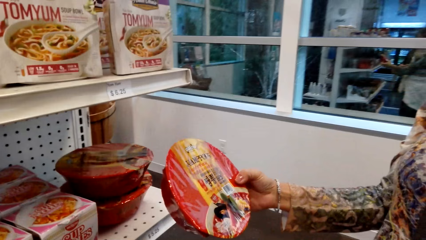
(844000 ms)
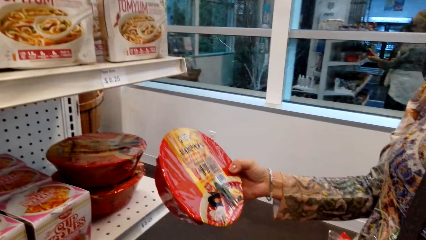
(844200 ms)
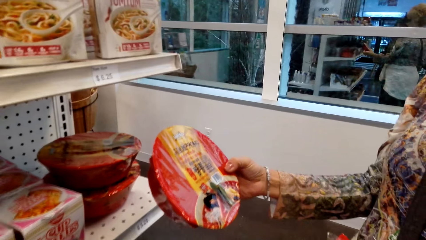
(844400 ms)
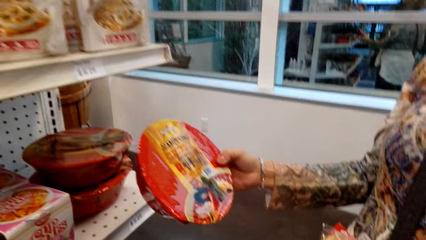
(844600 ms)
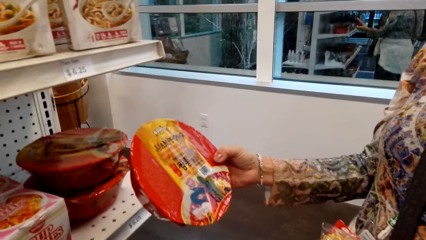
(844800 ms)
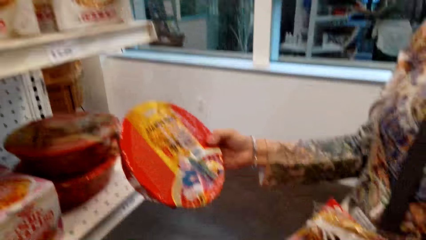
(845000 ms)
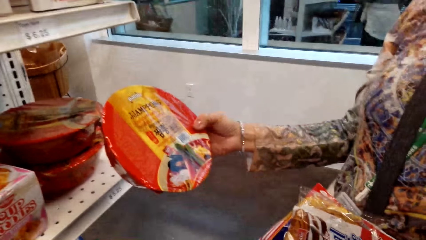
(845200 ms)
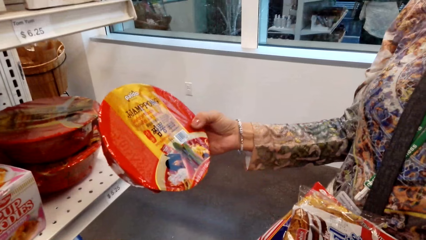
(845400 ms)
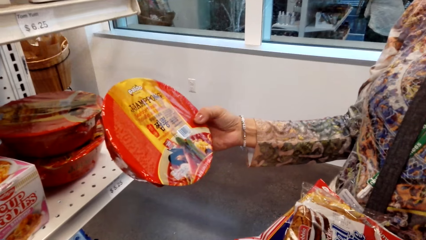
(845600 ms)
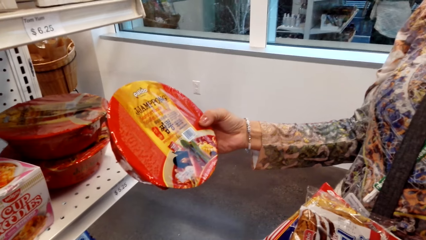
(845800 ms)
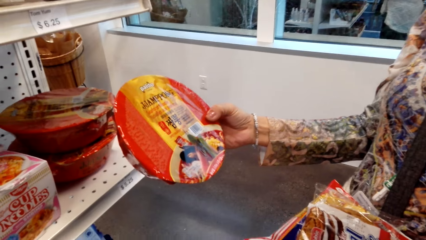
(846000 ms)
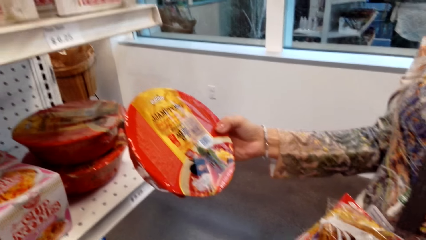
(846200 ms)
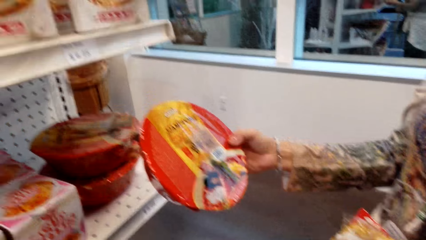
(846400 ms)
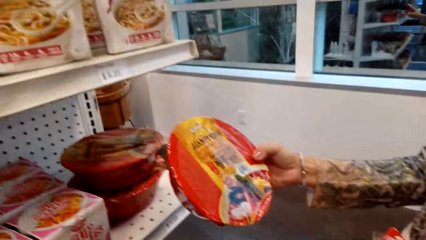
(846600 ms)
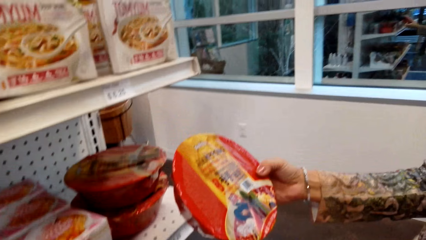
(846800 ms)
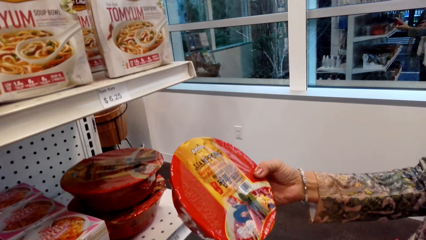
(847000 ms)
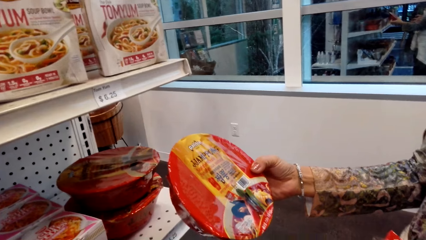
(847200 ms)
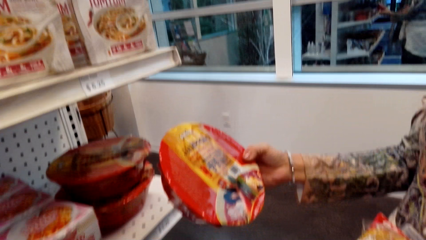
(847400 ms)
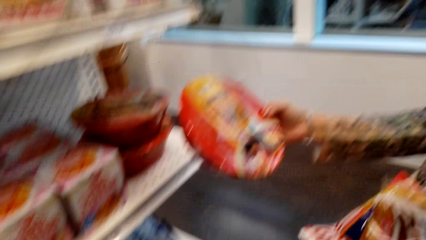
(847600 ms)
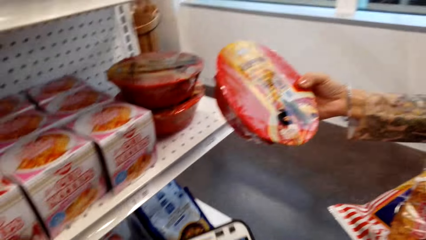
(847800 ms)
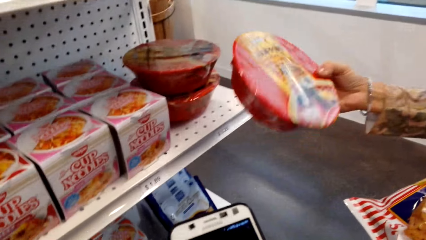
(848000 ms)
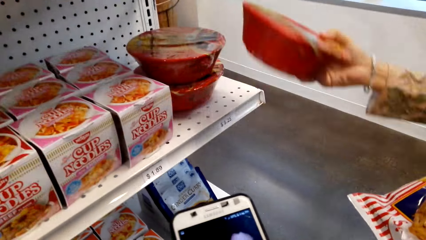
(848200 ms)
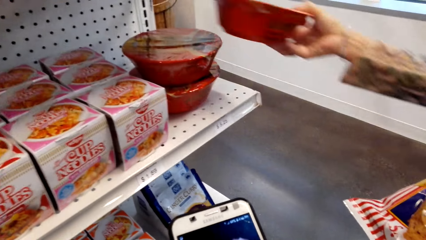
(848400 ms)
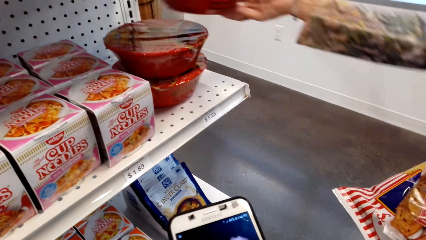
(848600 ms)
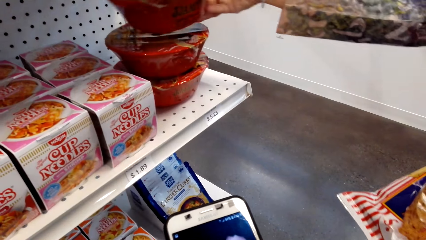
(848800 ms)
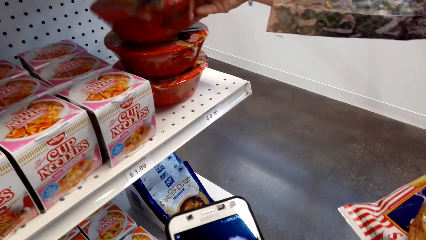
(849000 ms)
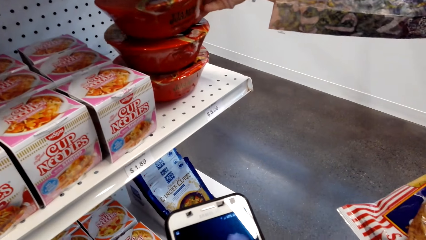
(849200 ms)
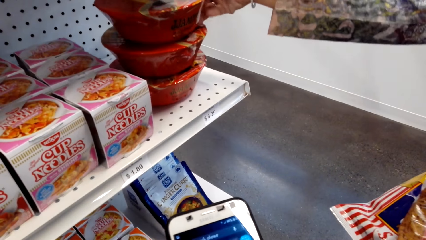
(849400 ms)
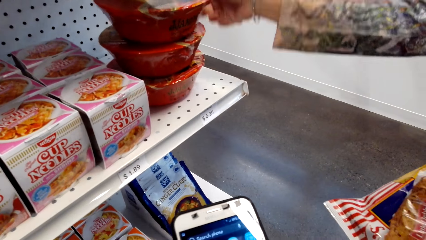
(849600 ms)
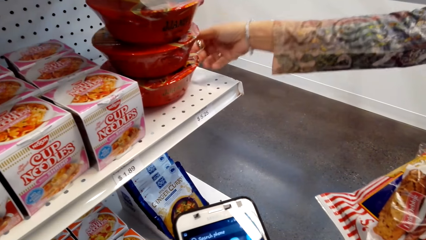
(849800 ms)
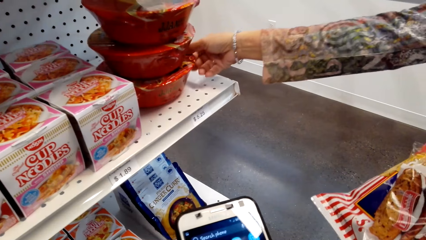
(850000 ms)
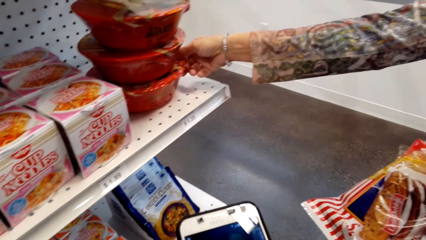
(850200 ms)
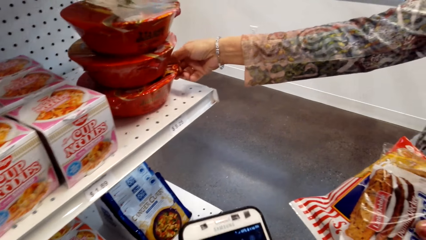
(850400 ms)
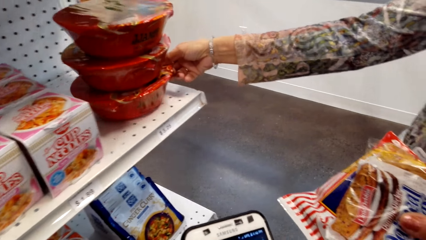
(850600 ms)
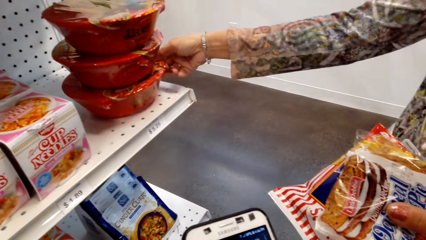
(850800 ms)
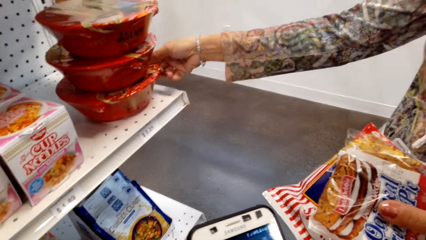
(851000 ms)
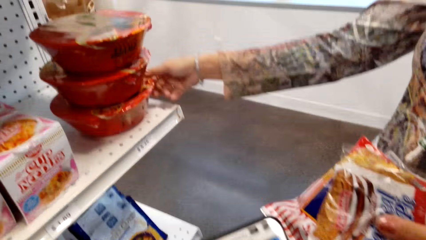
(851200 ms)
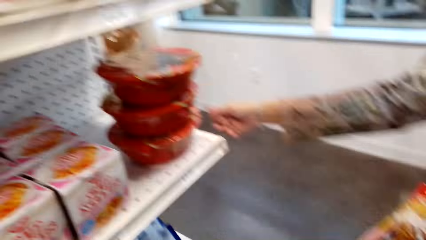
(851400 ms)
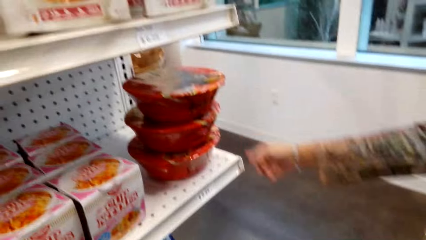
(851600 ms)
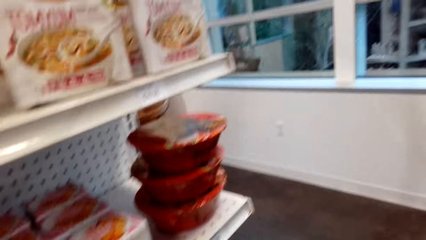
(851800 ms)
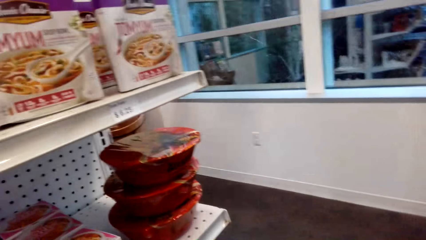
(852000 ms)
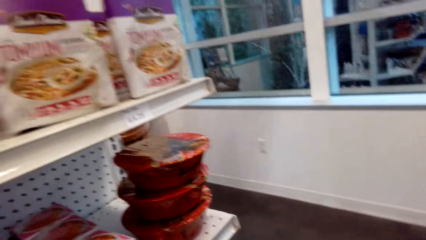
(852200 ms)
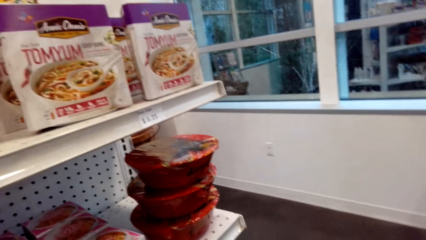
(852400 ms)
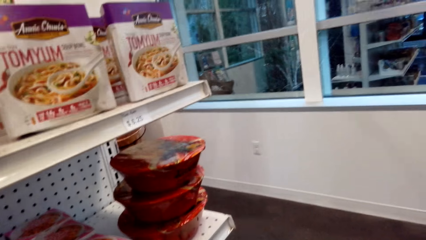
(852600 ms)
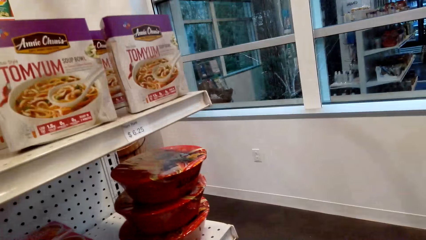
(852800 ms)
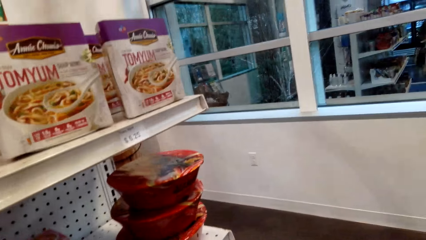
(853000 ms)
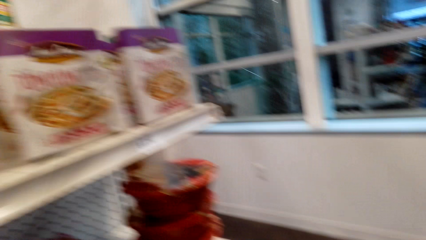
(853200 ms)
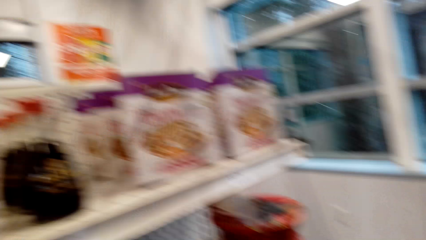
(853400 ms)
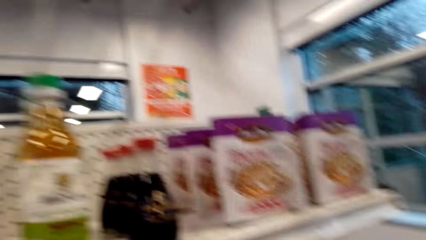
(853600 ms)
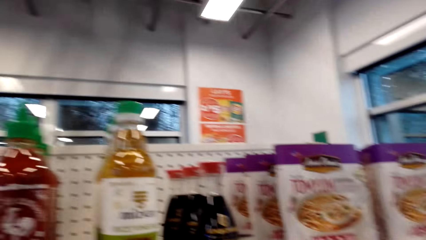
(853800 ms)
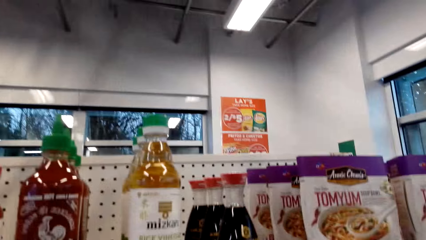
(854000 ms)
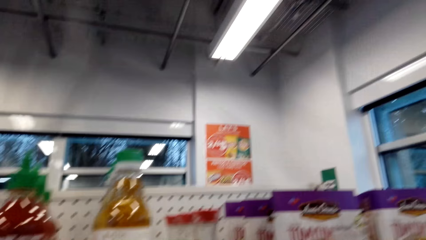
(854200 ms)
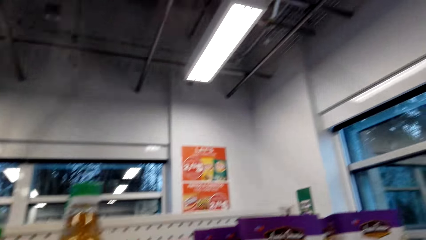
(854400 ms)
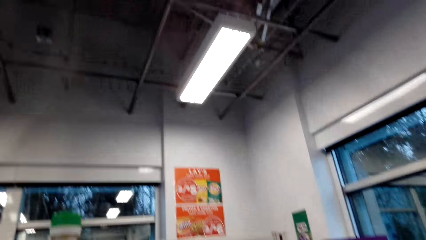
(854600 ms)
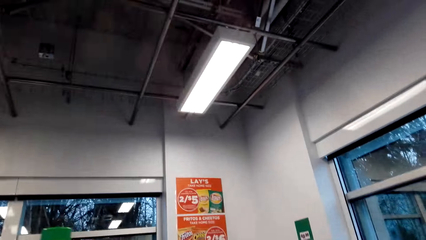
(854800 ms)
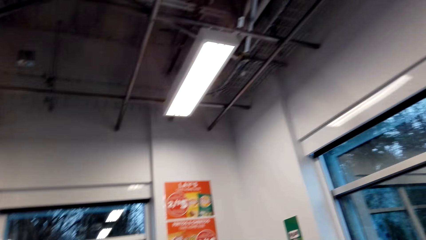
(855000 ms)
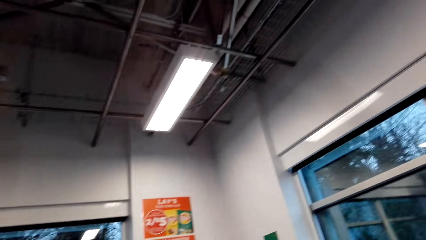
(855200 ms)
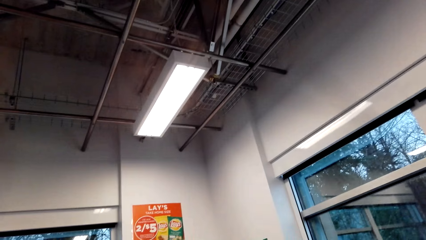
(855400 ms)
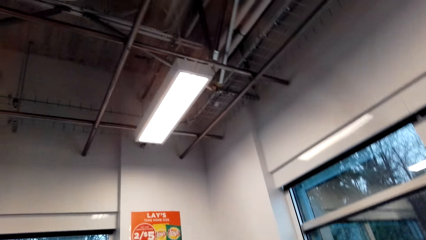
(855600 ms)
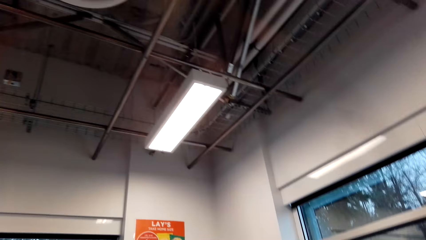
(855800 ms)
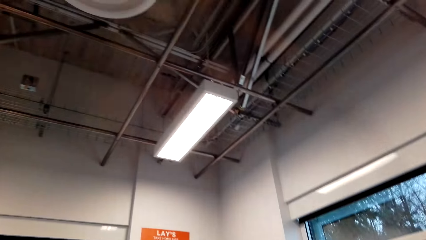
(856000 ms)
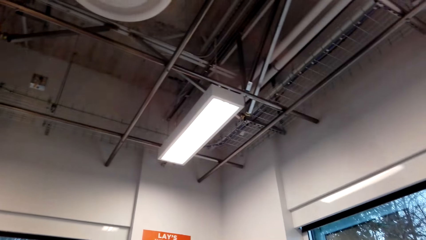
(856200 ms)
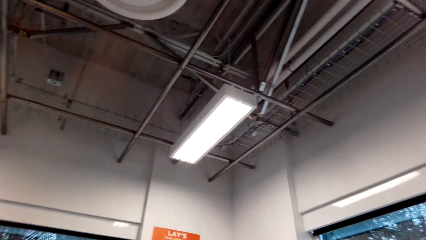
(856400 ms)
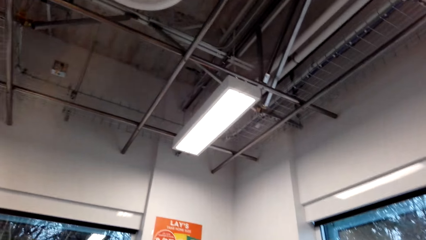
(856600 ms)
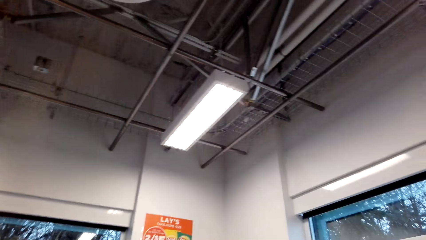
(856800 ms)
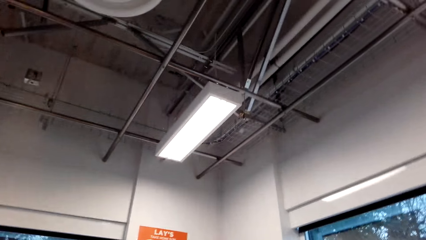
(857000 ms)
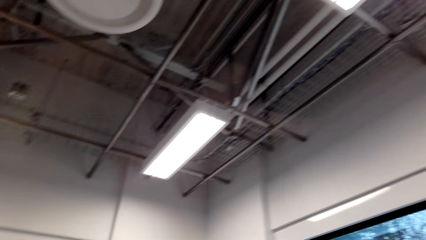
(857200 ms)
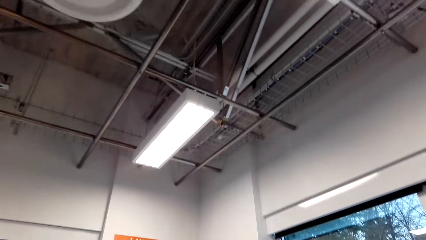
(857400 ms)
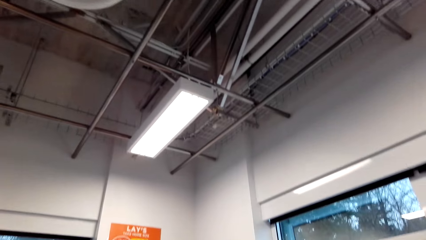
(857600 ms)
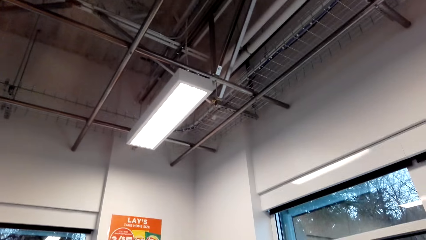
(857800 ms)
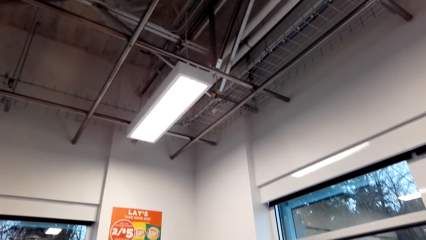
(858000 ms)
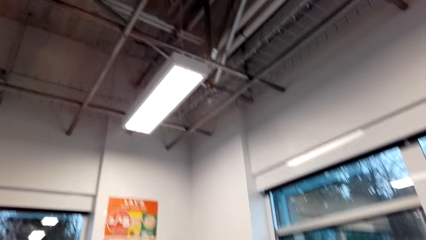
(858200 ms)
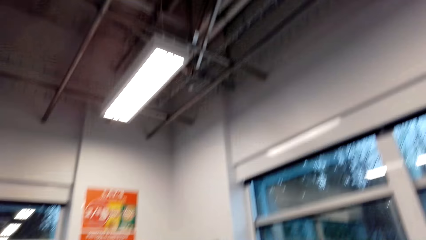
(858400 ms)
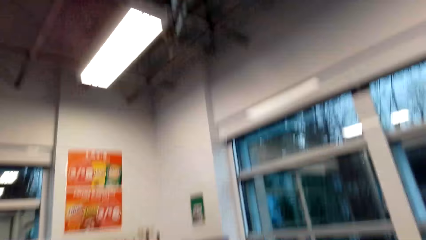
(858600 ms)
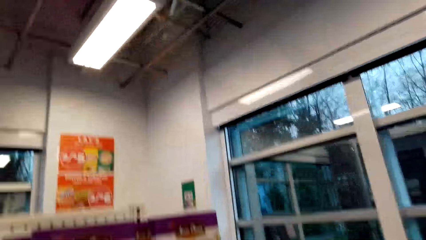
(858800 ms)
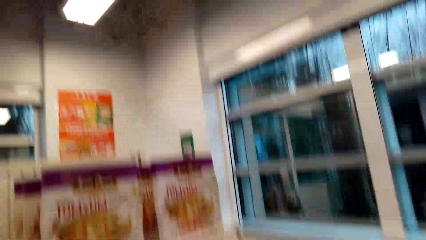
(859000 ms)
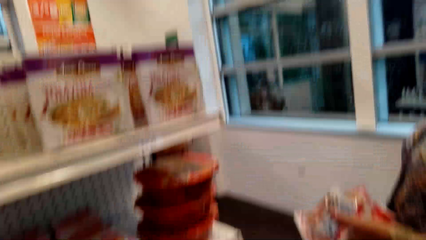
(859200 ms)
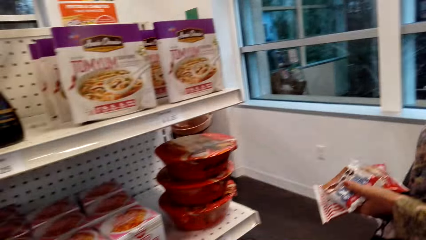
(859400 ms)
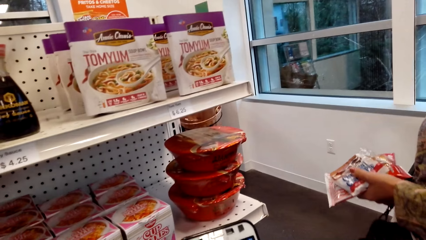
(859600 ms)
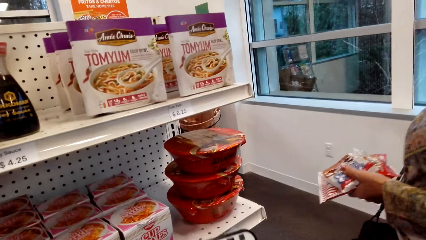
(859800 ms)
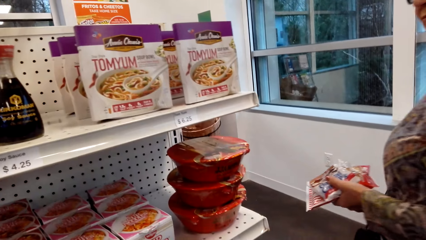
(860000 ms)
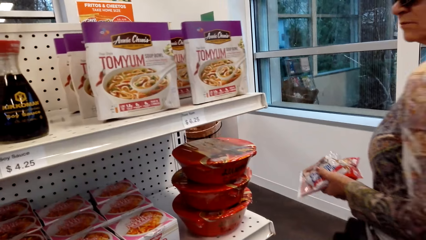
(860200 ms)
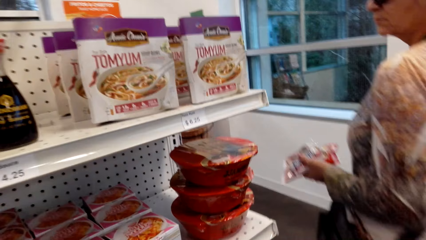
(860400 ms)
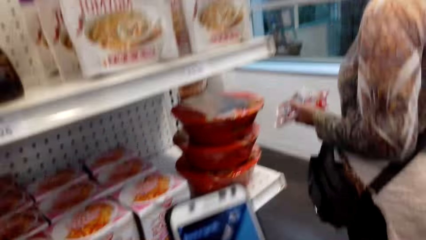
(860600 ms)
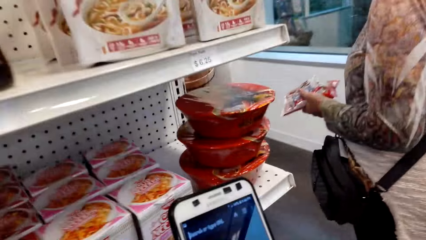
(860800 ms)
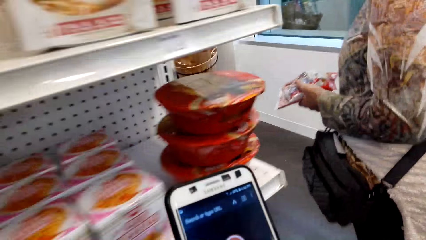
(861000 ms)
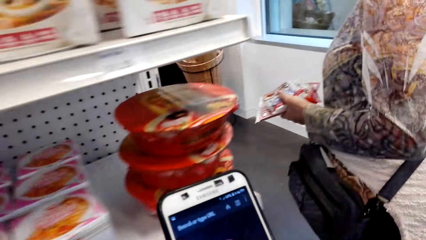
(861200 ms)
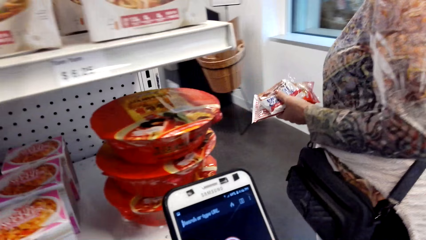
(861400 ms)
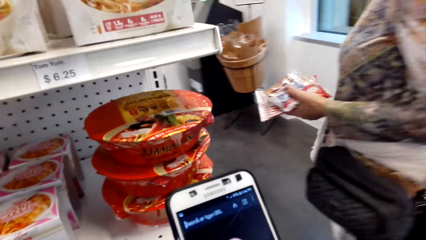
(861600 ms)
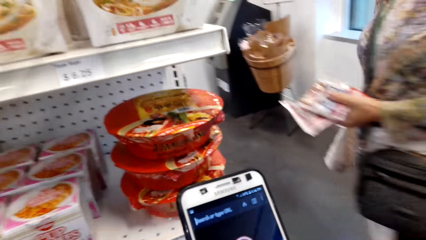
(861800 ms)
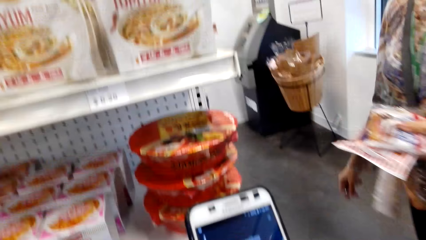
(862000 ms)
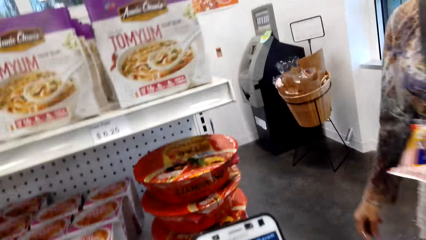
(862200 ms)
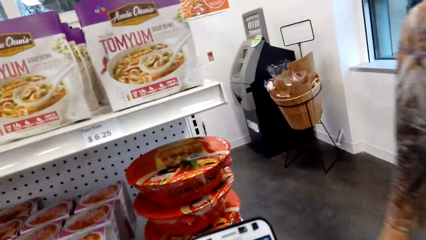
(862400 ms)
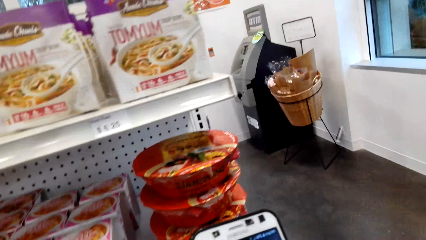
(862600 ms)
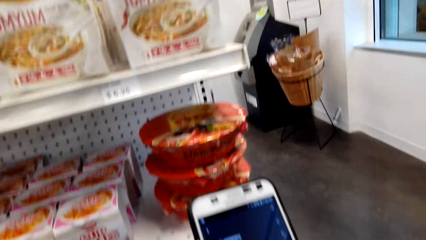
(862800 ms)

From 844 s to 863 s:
A lady holds a bowl of something. The lady stares at the bowl. The camera wearer scrolls a phone. The lady returns the bowl of something on the shelf. The camera wearer arranges bowls of something. They look around. They dialogue with the lady. They look up. The lady walks in the store. The camera wearer scrolls the phone.
